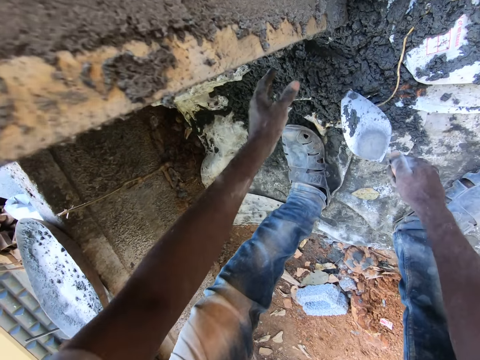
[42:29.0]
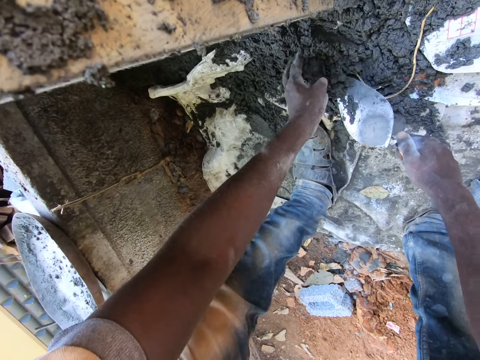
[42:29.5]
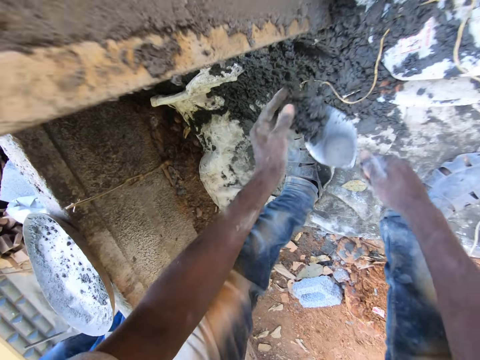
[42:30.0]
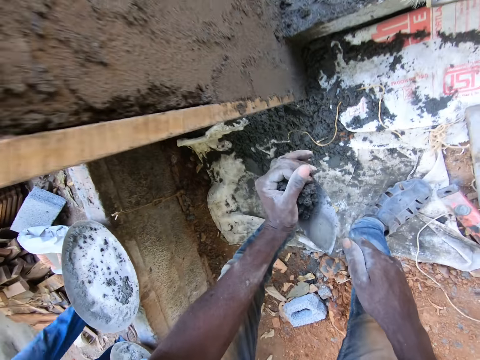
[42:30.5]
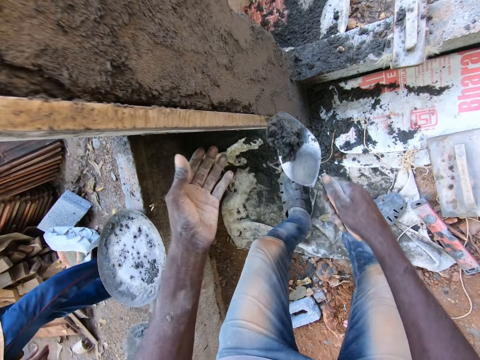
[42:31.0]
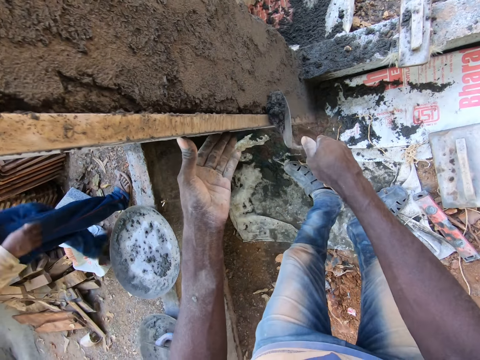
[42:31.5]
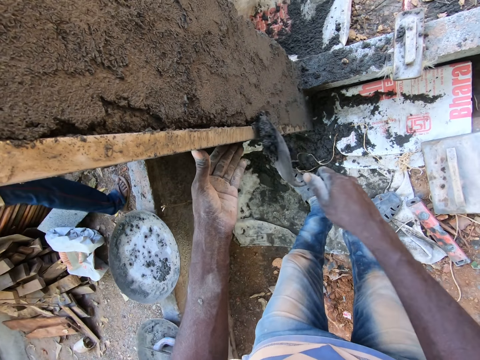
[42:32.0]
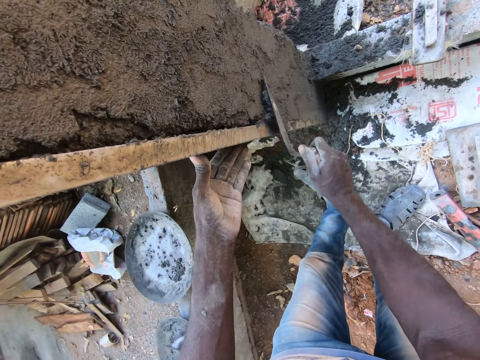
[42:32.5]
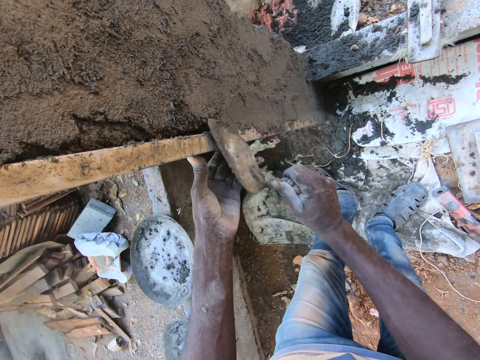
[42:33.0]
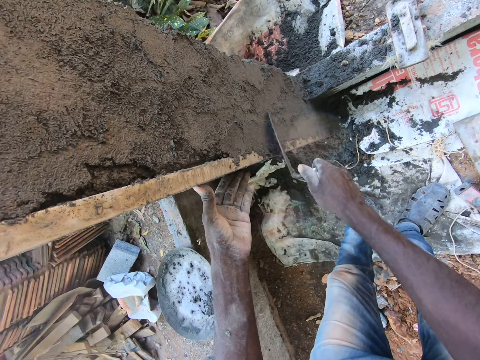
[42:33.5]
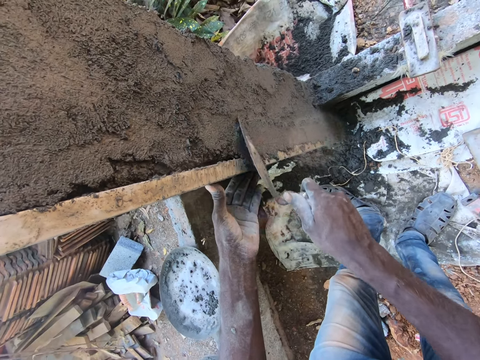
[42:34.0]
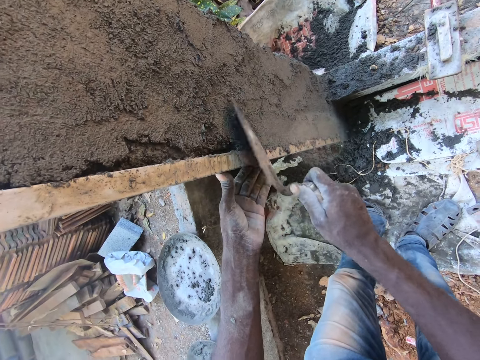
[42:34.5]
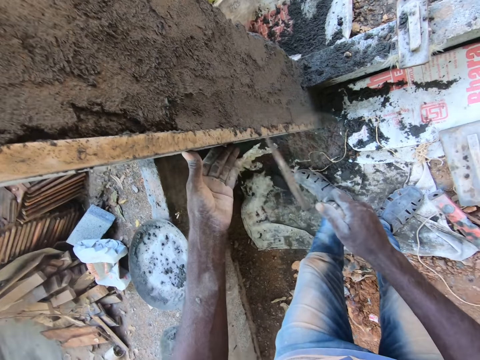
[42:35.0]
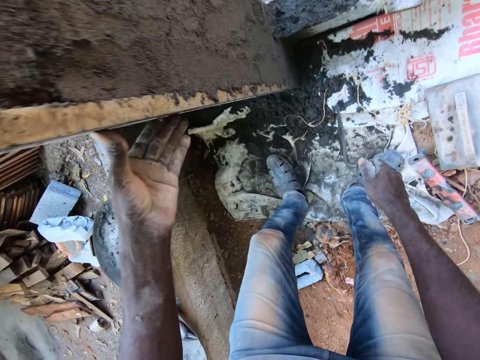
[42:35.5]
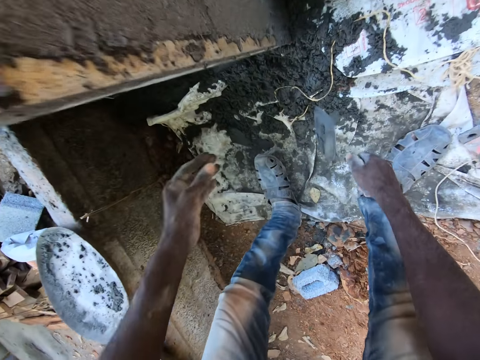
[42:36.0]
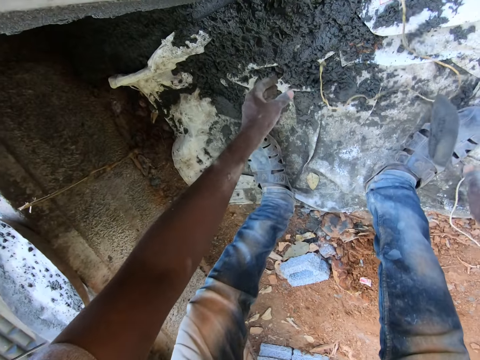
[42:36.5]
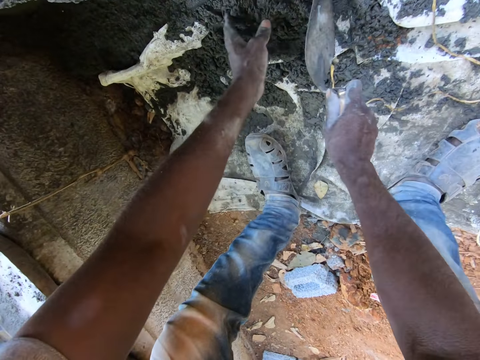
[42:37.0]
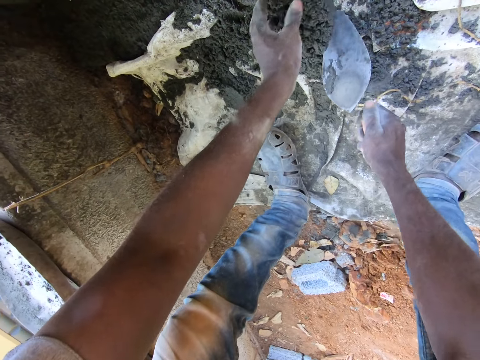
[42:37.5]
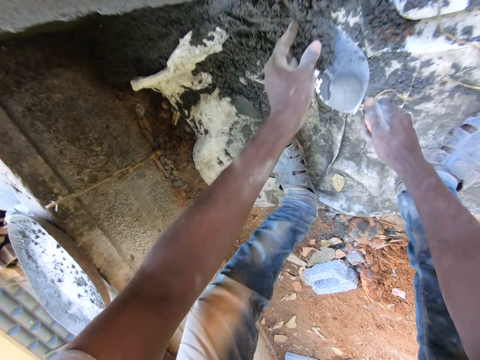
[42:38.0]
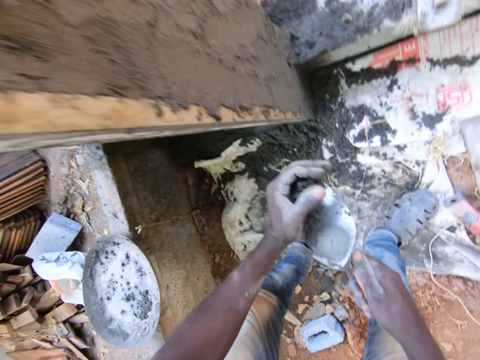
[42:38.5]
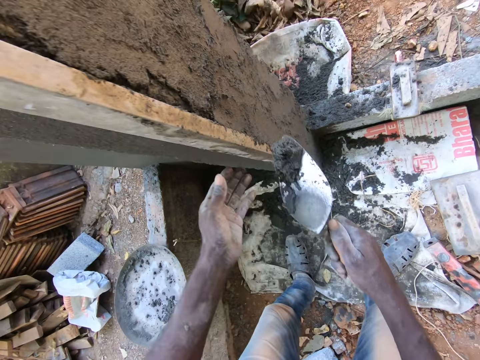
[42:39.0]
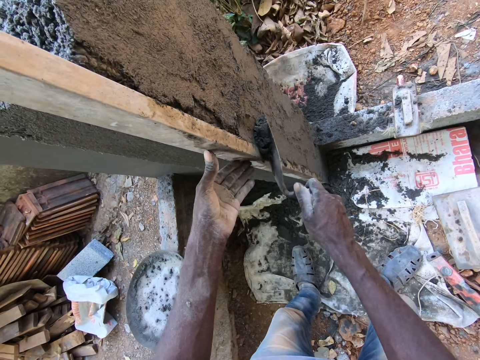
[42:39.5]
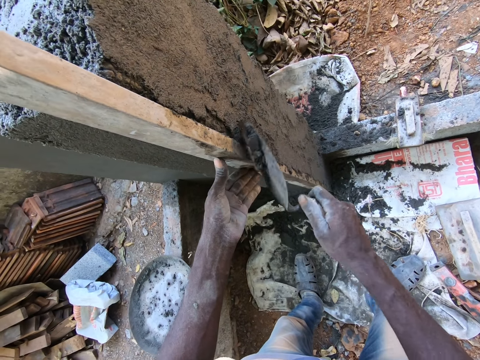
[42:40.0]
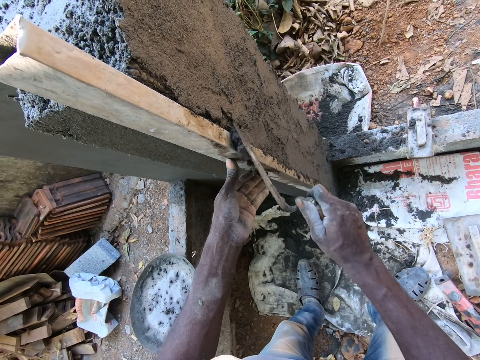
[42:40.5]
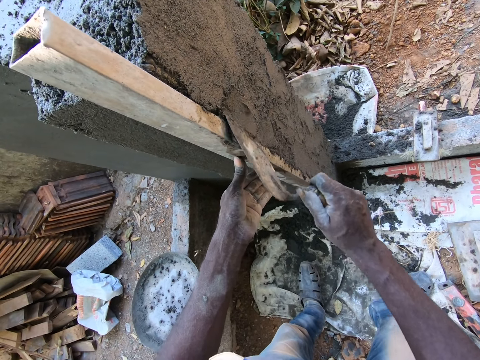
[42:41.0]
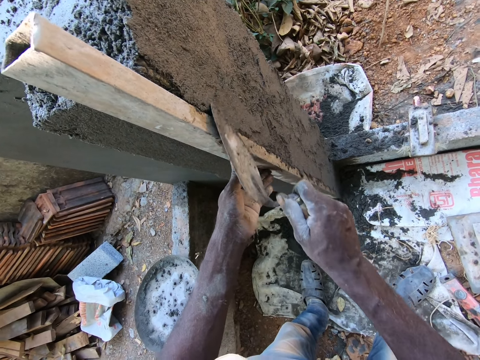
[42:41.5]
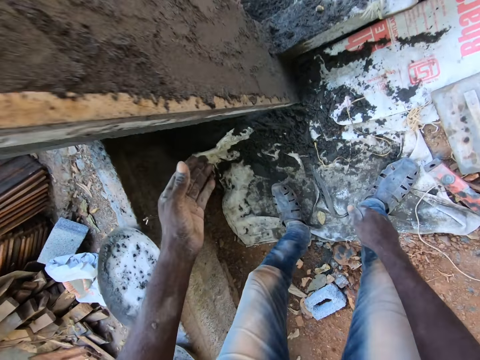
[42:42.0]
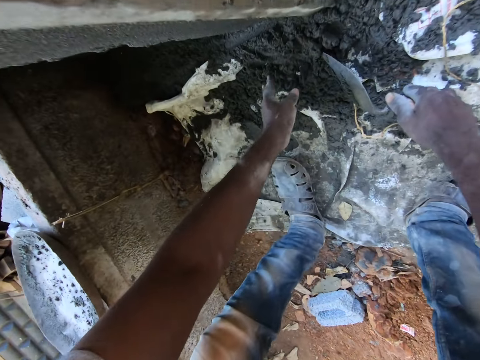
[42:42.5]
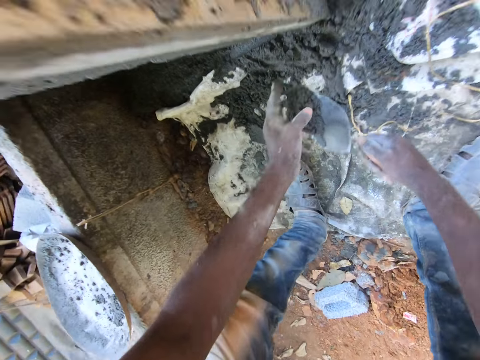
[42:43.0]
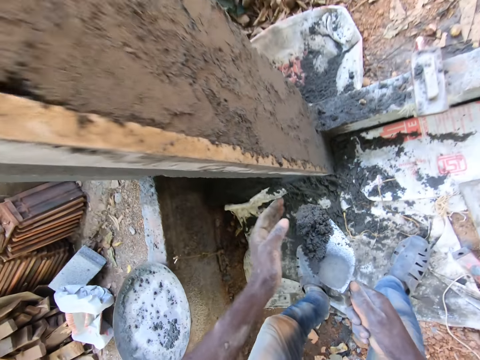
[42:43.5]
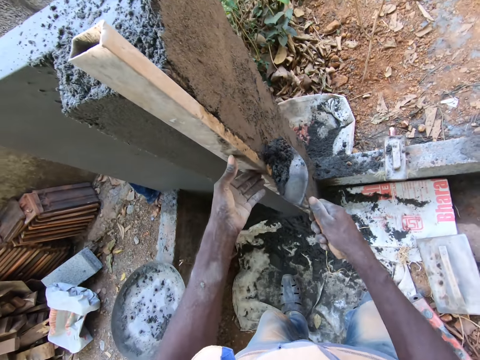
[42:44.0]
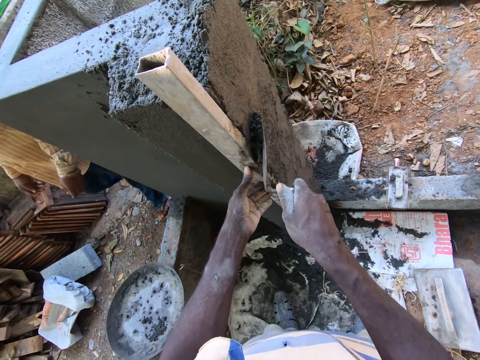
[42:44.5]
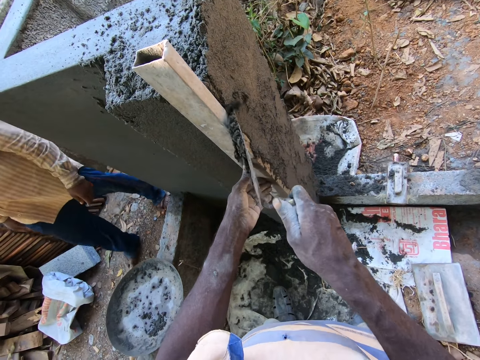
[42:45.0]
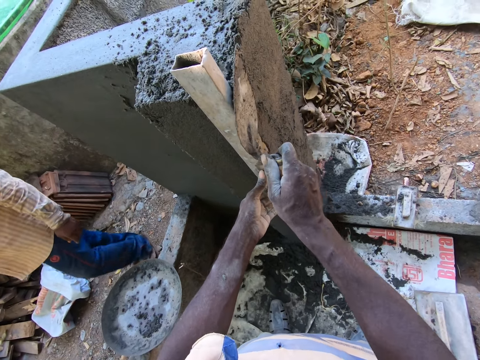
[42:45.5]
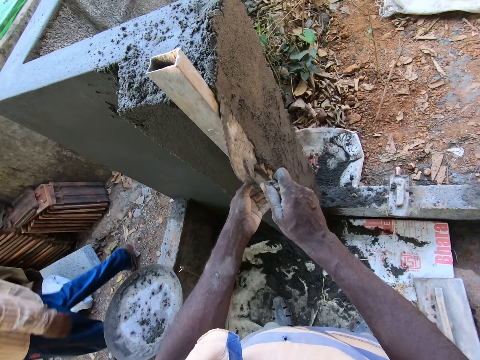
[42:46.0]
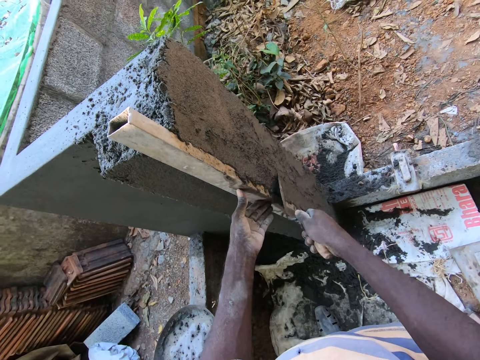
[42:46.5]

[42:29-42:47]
The camera wearer packs mortar from the floor with the hand trowel in both hands. He pushes the cement with his hand and presses the cement with his hand. He plasters the wall with the mortar with the hand trowel in his right hand. He pushes a rope. He packs mortar from the floor with the hand trowel in both hands. He pushes the cement with his hand and presses the cement with his hand. He plasters the wall with the mortar with the hand trowel in his right hand. He packs mortar from the floor with the hand trowel in both hands. He pushes the cement with his hand. He plasters the wall with the mortar with the hand trowel in his right hand.

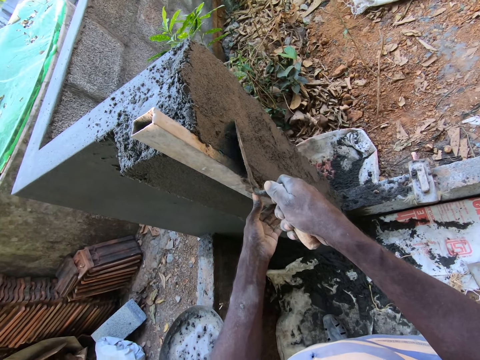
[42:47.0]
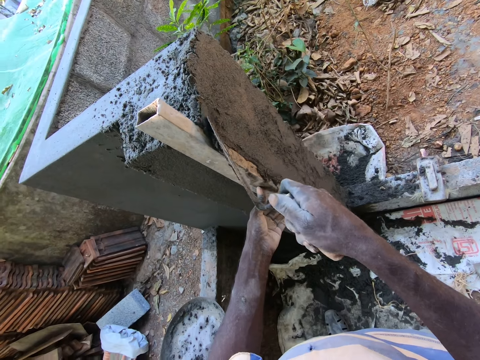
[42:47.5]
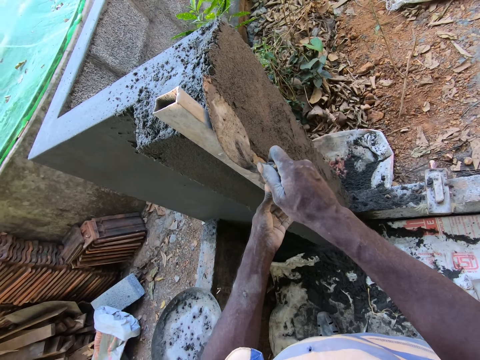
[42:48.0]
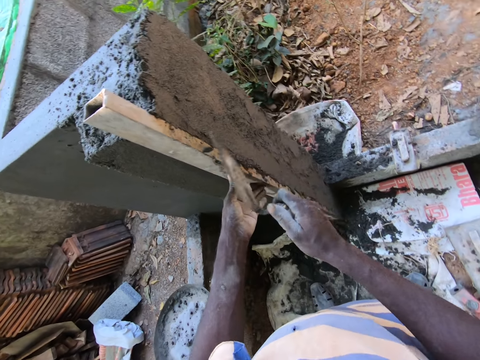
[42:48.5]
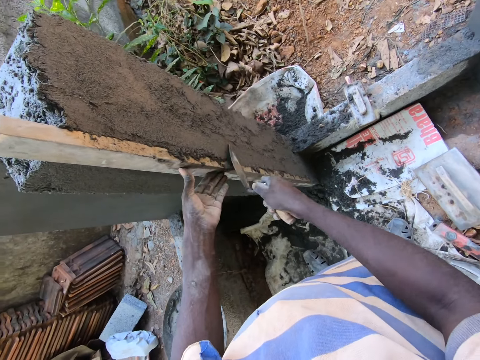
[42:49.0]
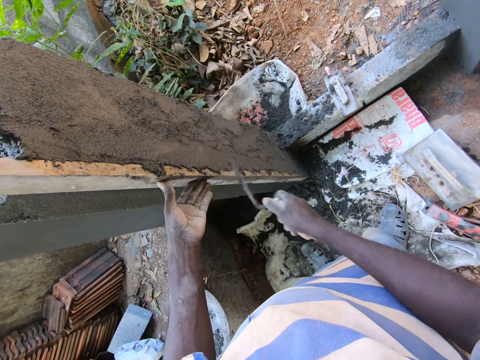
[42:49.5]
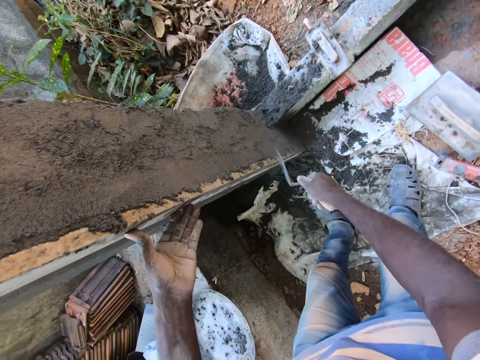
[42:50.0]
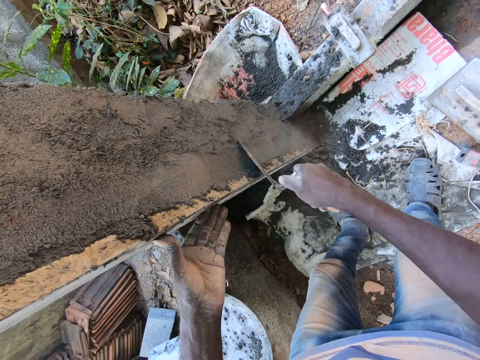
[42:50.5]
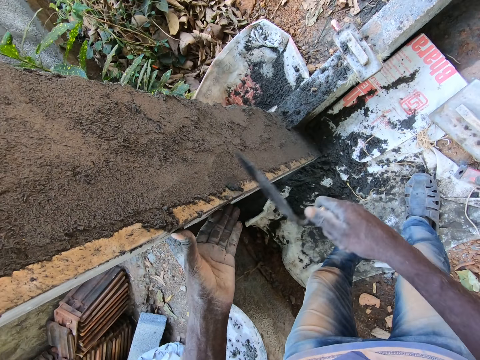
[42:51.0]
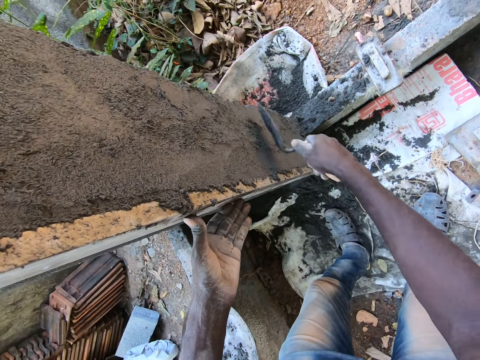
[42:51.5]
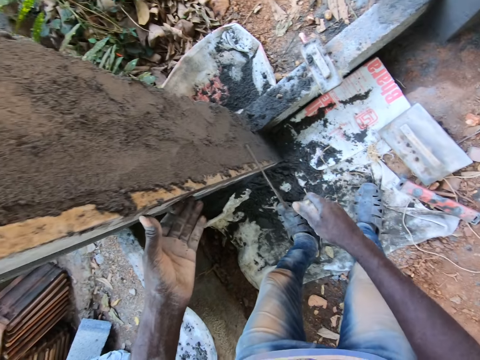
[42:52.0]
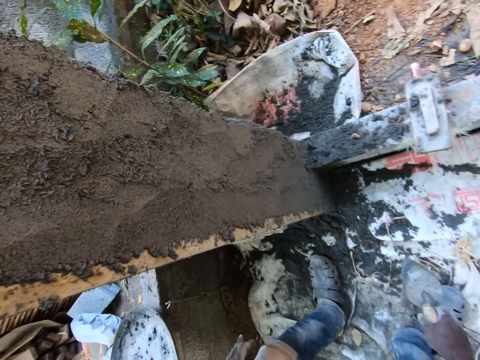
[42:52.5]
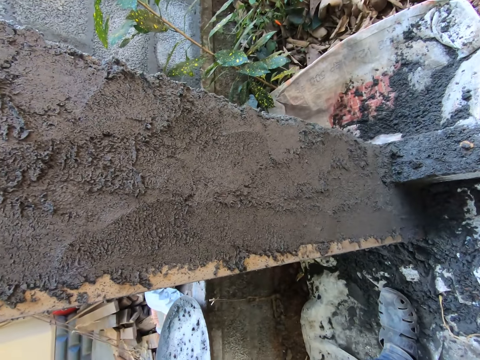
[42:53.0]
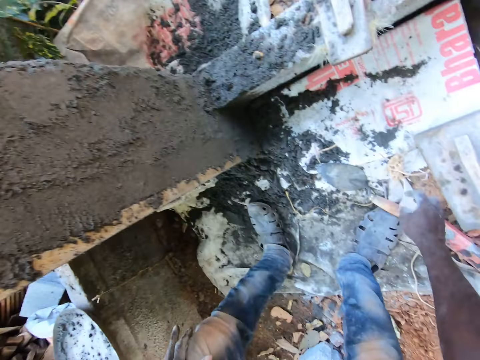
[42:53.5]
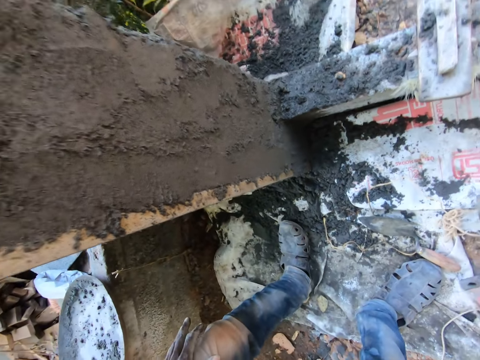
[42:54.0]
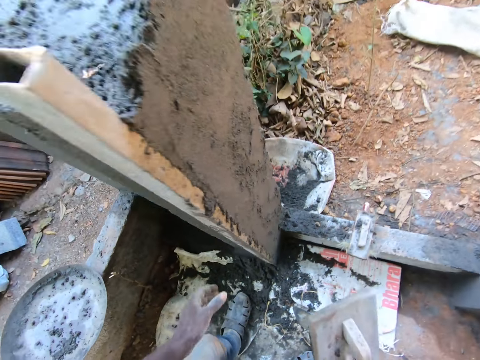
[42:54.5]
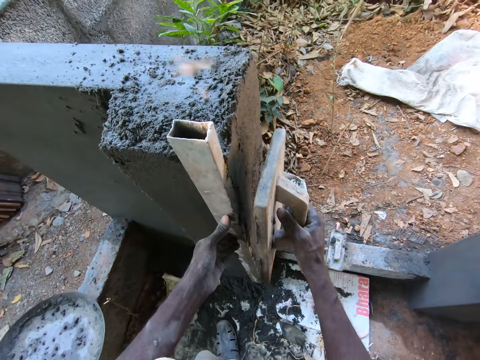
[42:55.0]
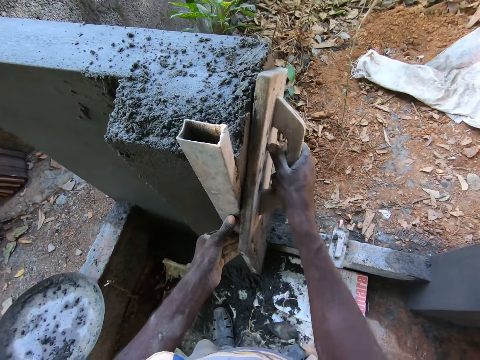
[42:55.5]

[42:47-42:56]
The camera wearer drops the hand trowel on the floor with his right hand. He picks the float. He holds the metal. He plasters the wall with the wooden float in his right hand.
